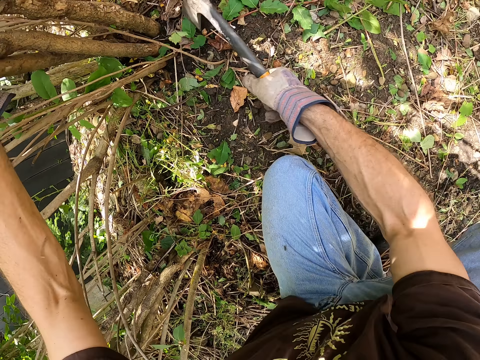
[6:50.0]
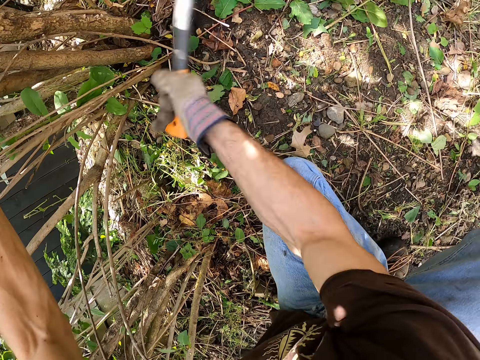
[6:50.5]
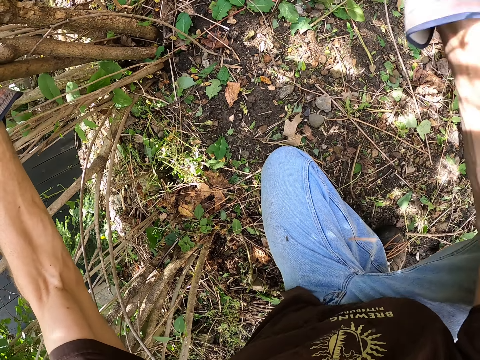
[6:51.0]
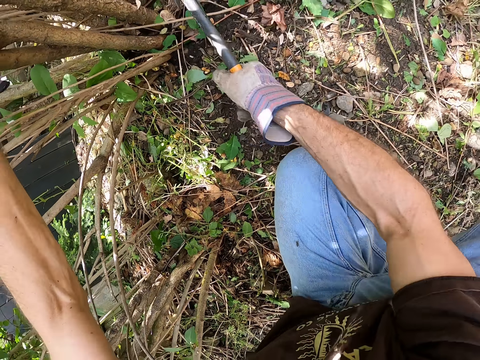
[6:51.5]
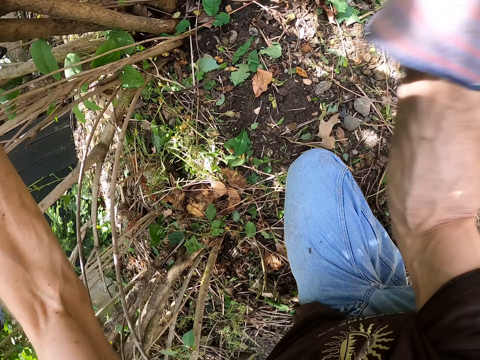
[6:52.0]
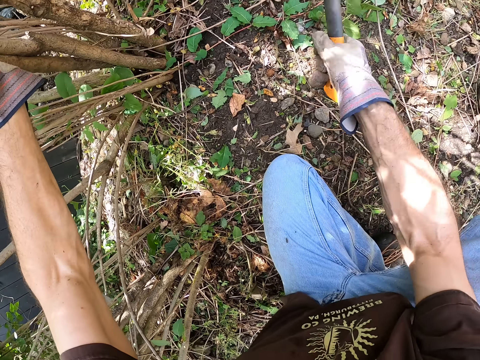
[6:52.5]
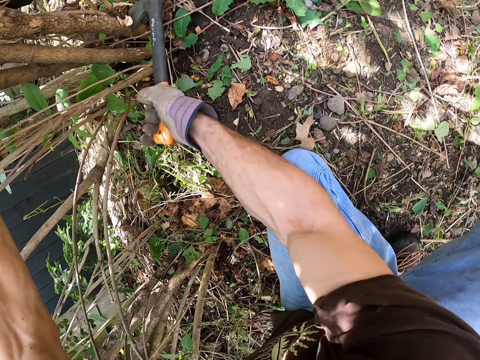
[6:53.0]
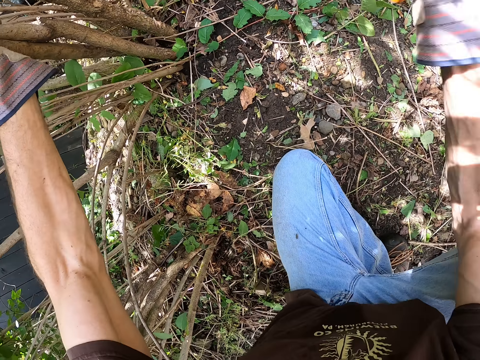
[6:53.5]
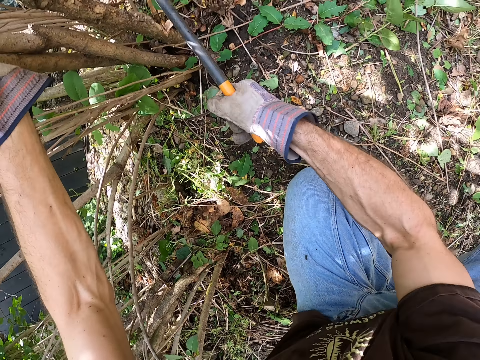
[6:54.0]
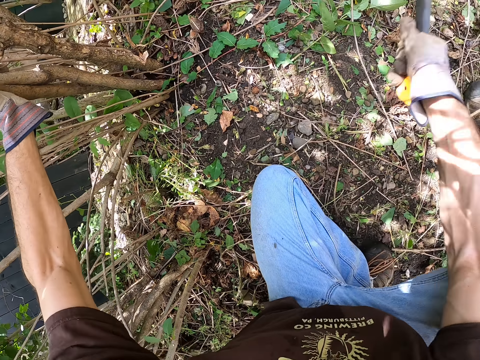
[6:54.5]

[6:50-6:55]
The camera wearer cuts the tree branch with the axe in his right hand.

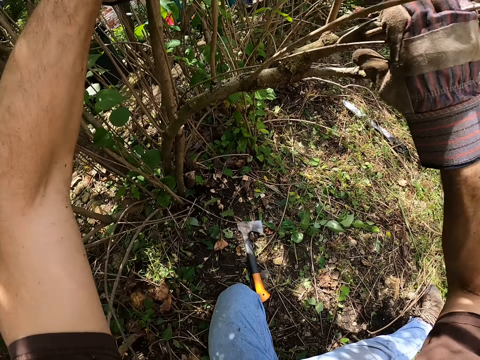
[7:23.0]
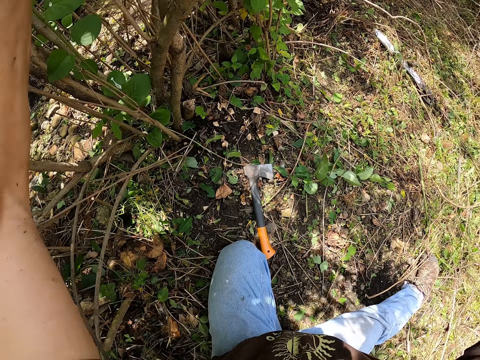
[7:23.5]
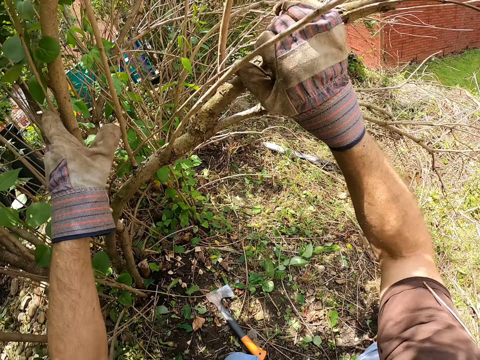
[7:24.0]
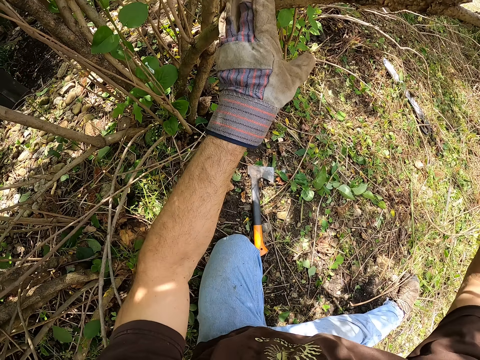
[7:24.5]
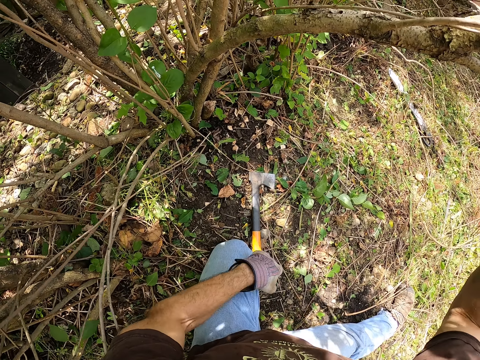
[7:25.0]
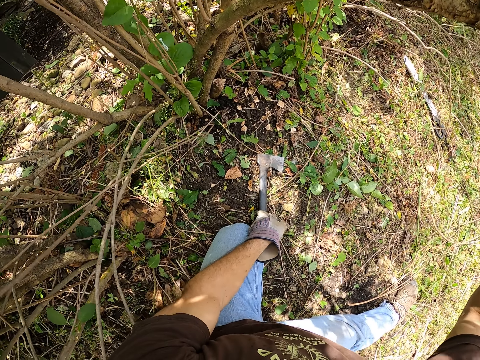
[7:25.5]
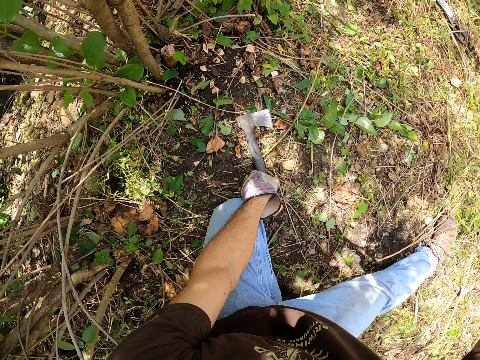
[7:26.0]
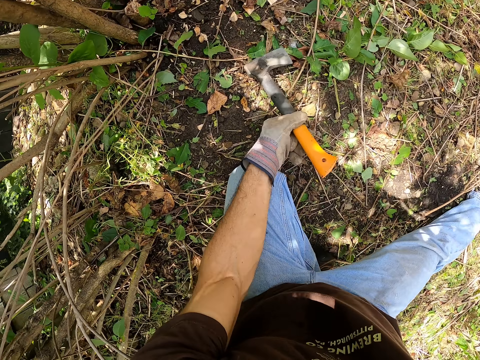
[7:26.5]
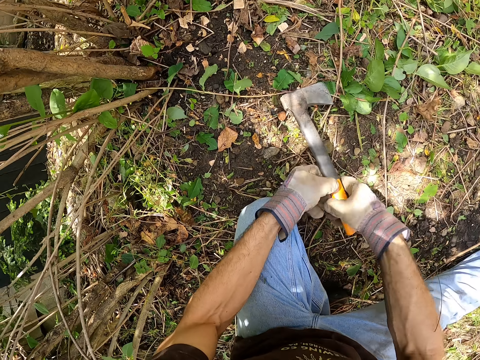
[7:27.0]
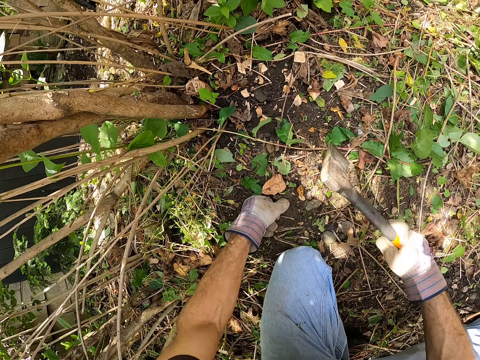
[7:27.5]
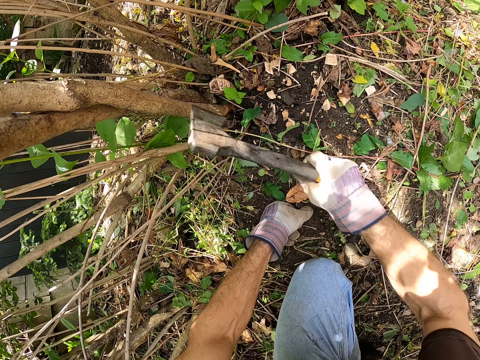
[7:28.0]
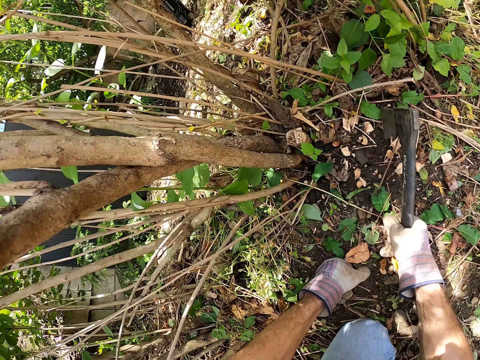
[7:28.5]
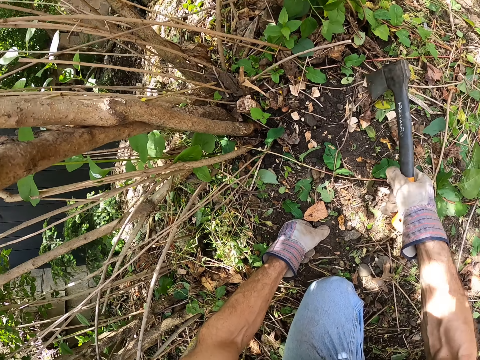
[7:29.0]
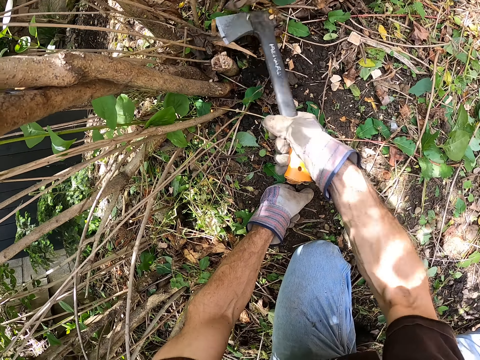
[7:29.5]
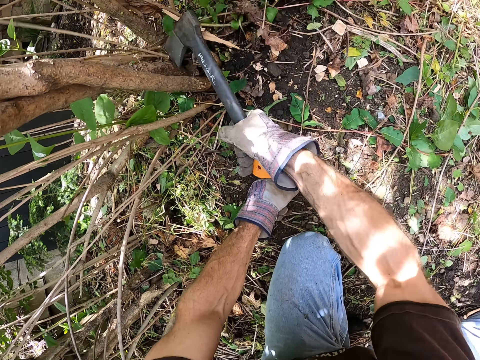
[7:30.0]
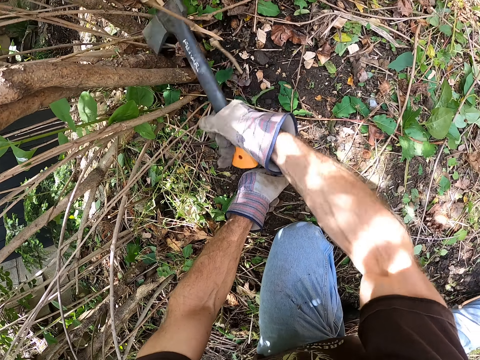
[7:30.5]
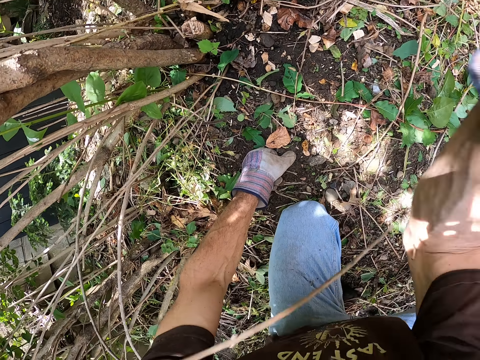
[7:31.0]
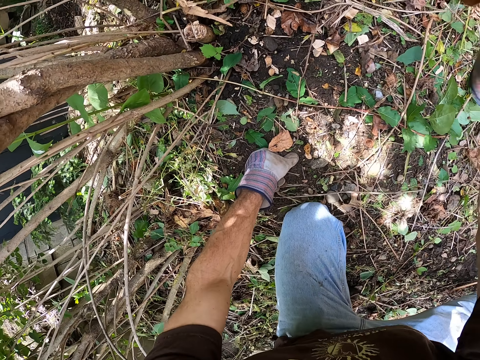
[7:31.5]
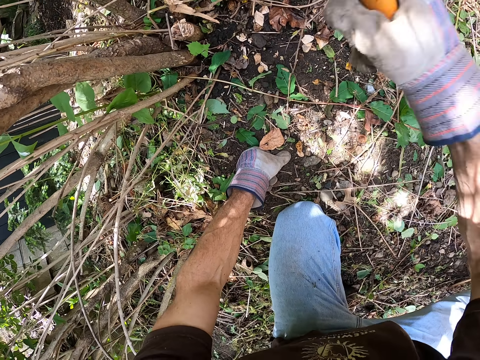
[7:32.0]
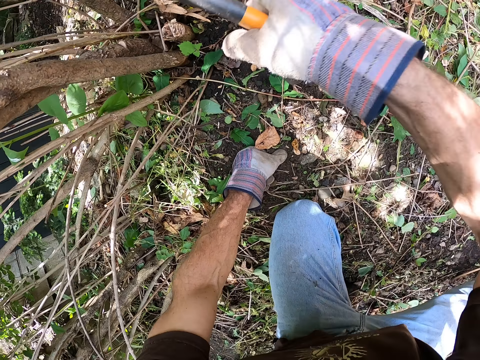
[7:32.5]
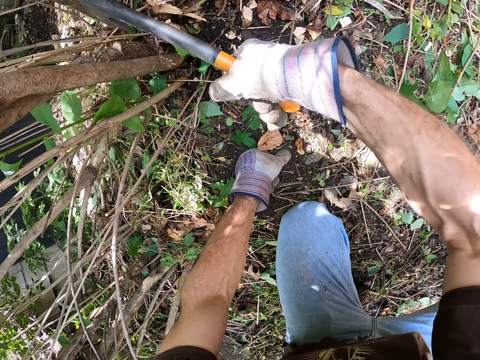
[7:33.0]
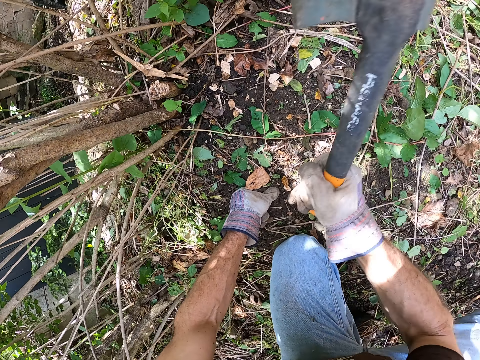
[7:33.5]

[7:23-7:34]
The camera wearer pulls a third tree branch with his left hand. He picks up the axe on the ground with his left hand. He passes the axe to his right hand. He cuts the second tree branch with the axe in his right hand.

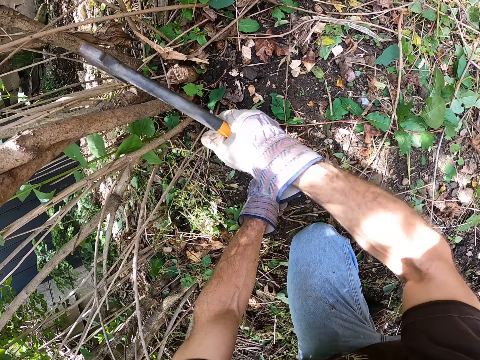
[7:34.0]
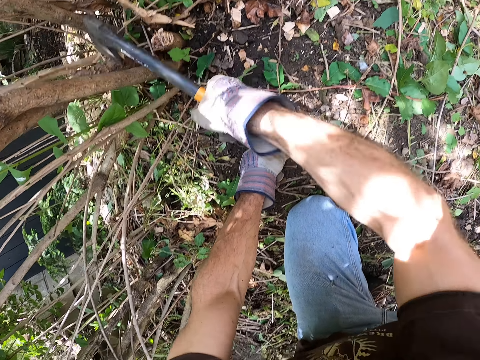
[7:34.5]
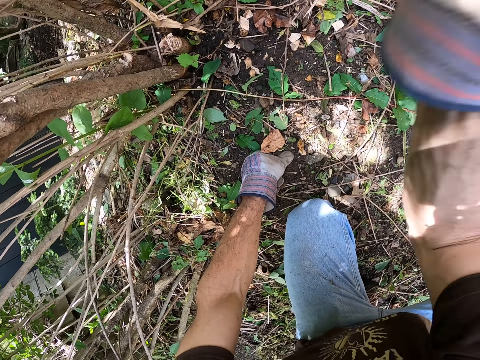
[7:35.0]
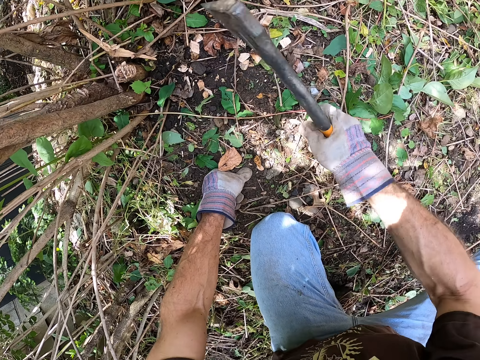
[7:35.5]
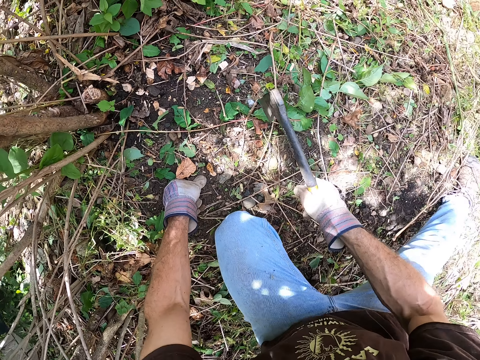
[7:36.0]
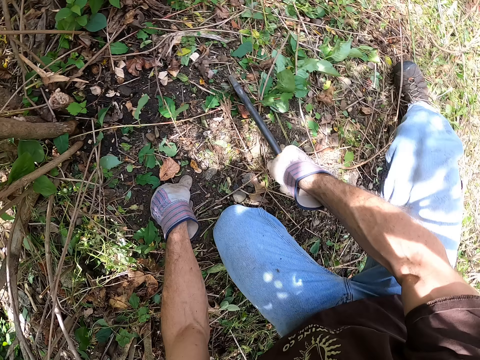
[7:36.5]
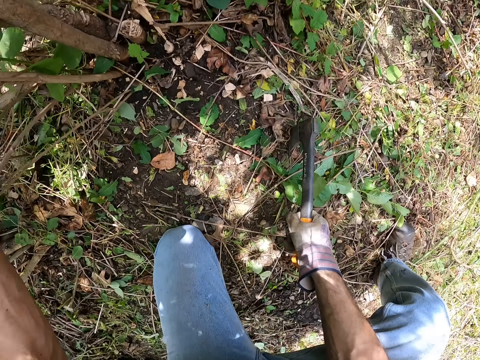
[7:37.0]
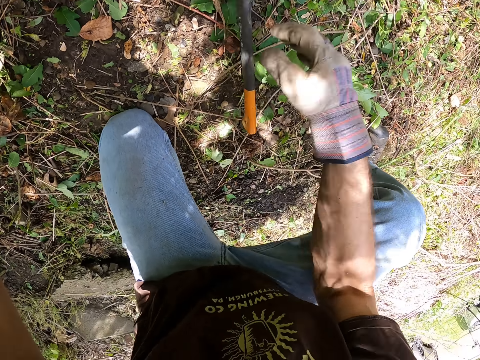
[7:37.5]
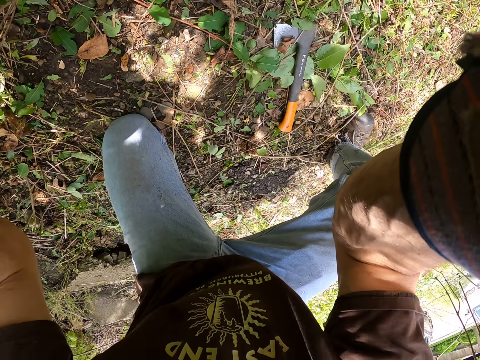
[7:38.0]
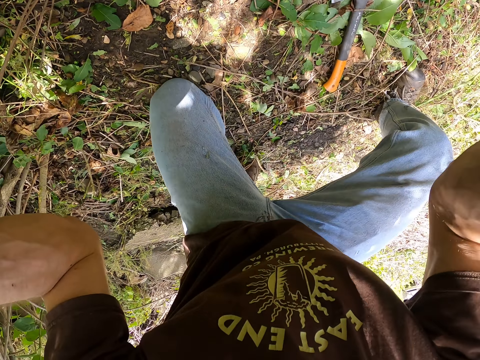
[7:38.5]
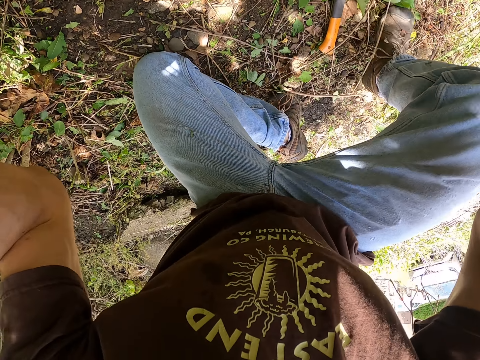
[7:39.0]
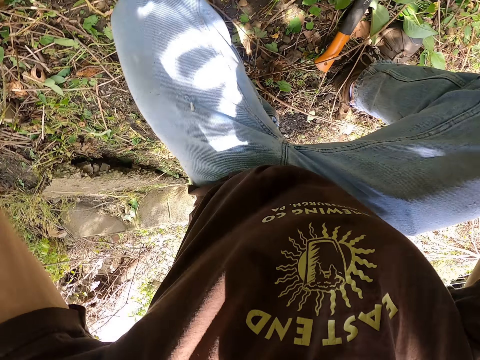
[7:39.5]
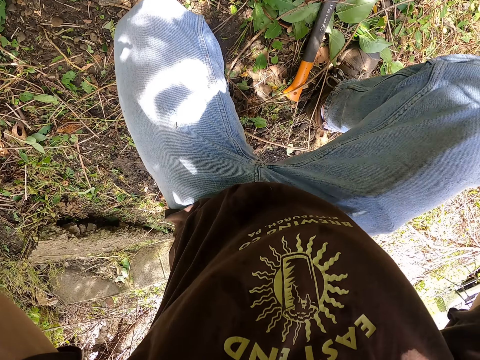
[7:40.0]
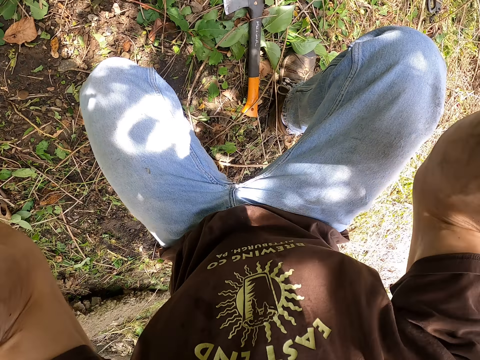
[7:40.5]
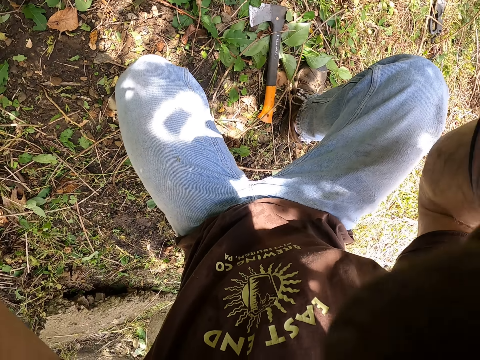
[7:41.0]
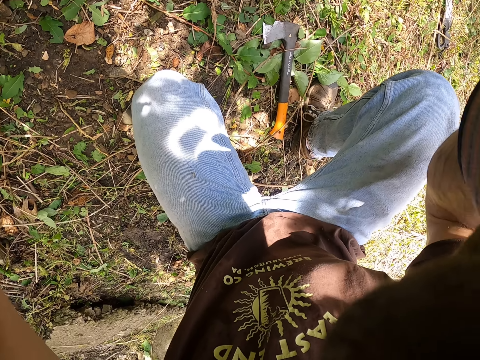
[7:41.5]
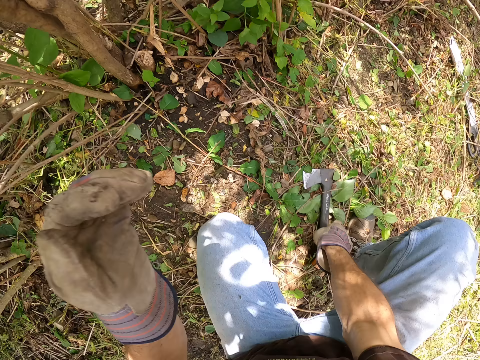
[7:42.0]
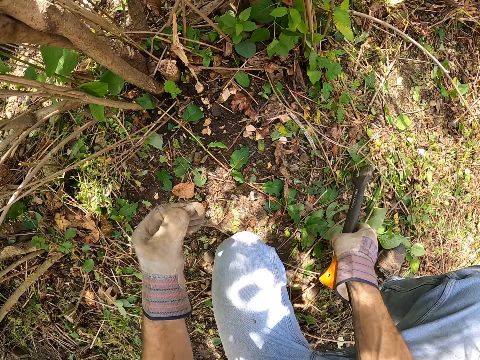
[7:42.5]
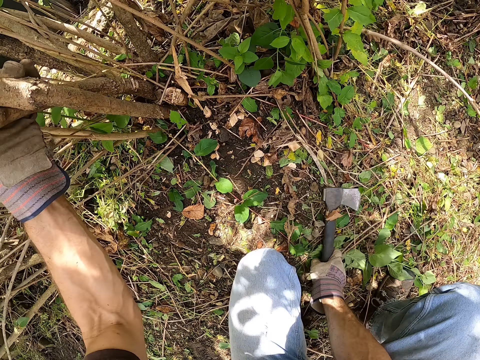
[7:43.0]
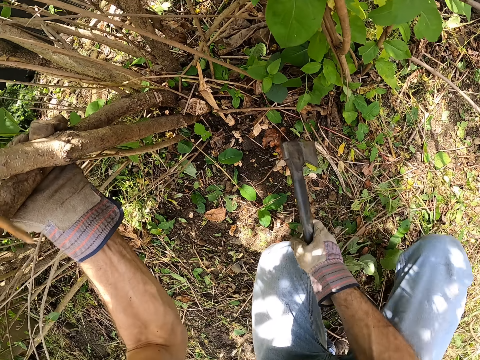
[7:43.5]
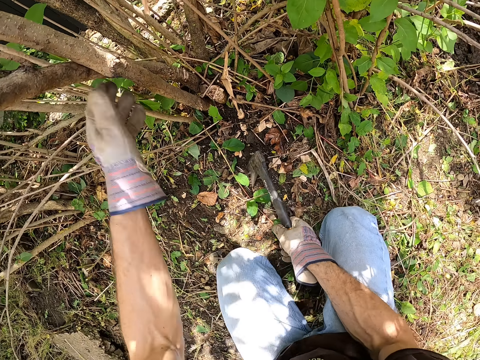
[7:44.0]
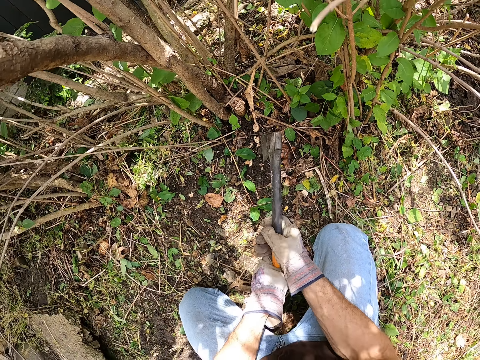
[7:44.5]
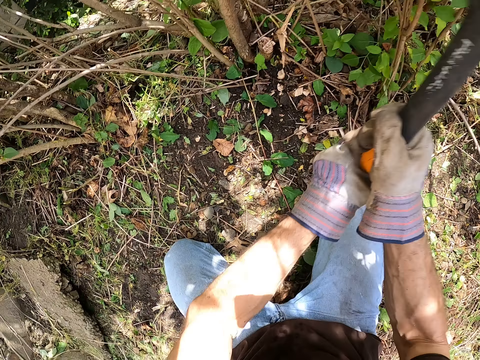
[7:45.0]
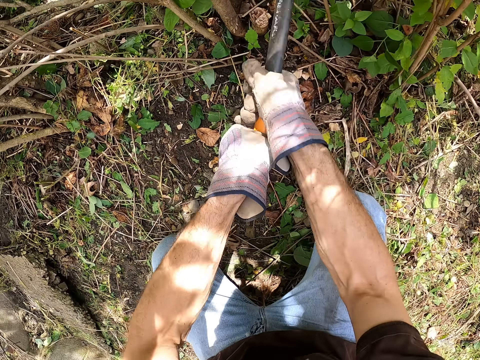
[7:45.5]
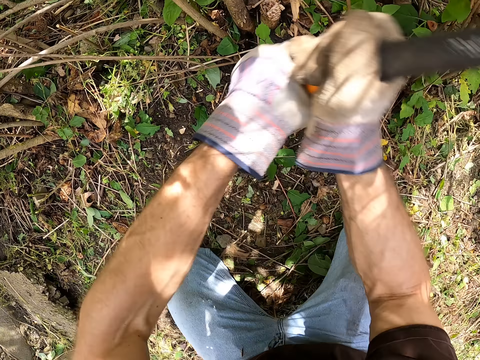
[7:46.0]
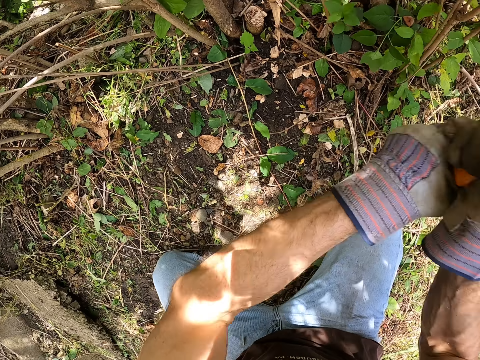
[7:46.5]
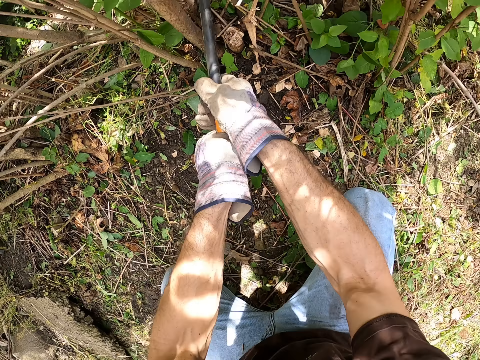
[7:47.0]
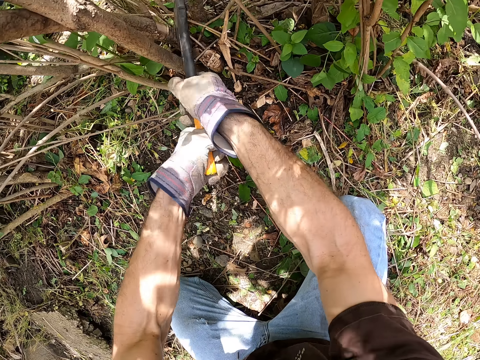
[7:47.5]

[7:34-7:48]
The camera wearer looks around. He puts the axe on the ground with his right hand. He adjusts the camera with his hands. He picks up the axe on the ground with his left hand. He holds the second tree branch with his left hand. He holds the axe with his hands. He cuts the second tree branch with the axe in his hands.
